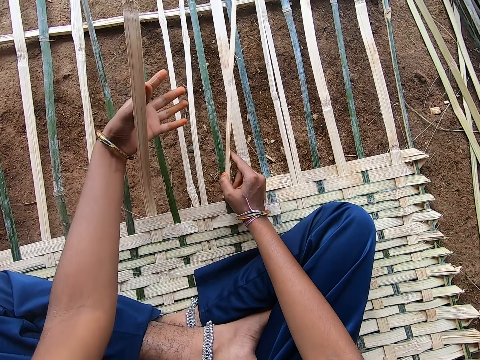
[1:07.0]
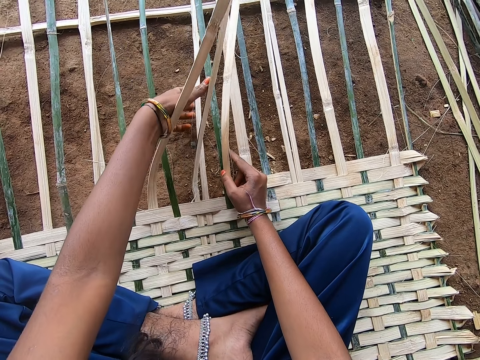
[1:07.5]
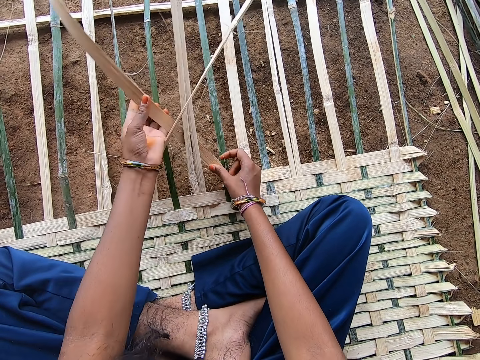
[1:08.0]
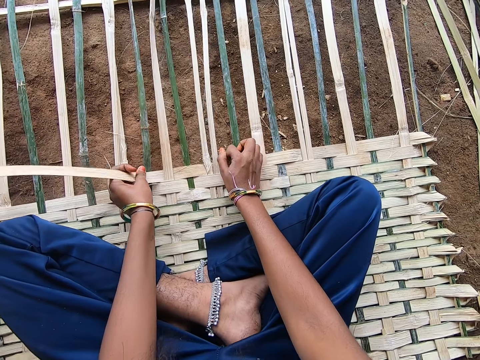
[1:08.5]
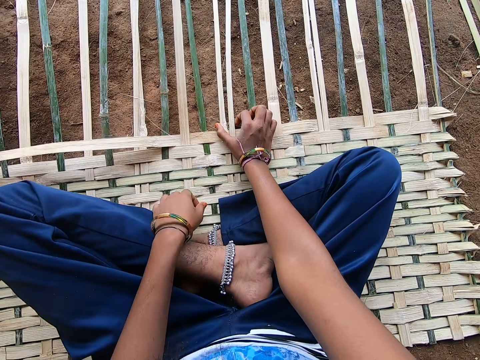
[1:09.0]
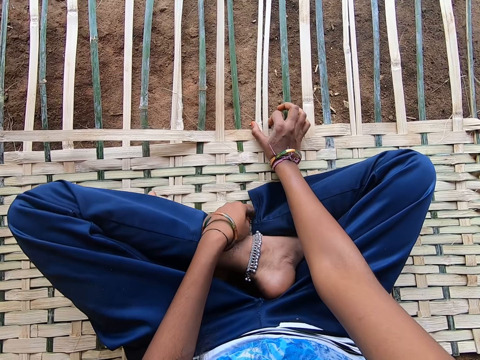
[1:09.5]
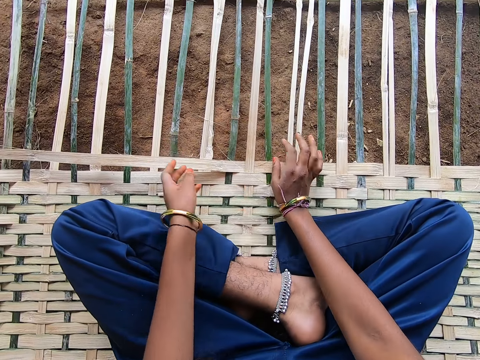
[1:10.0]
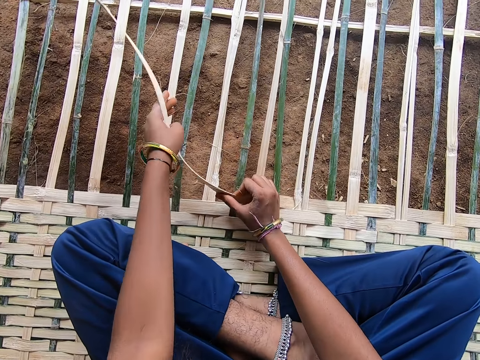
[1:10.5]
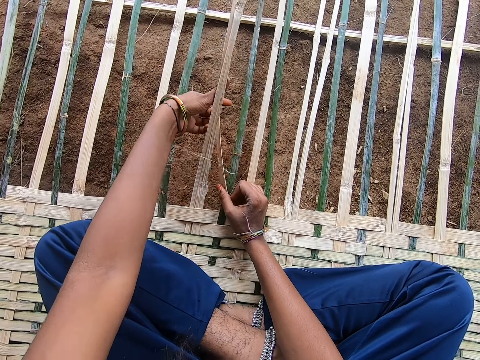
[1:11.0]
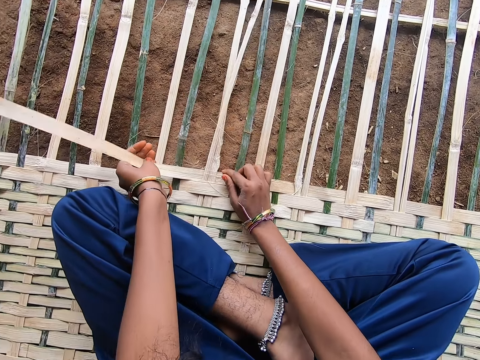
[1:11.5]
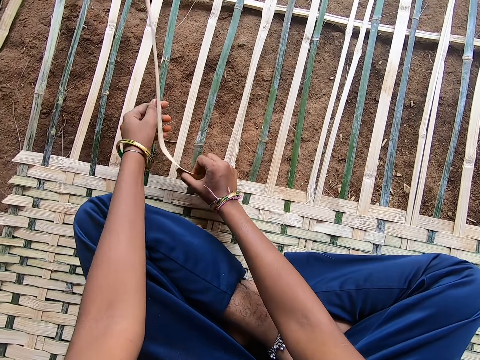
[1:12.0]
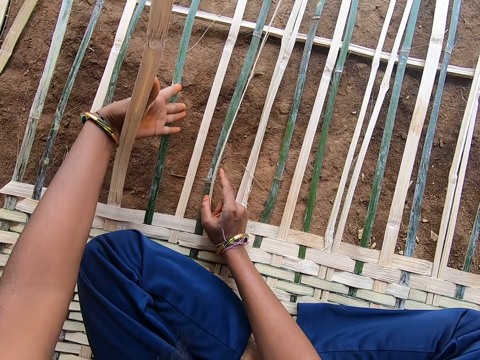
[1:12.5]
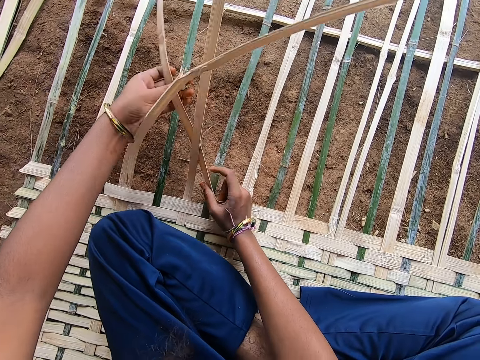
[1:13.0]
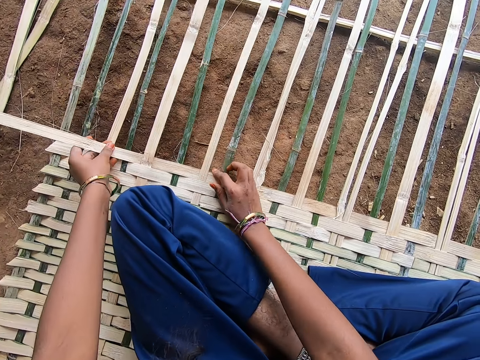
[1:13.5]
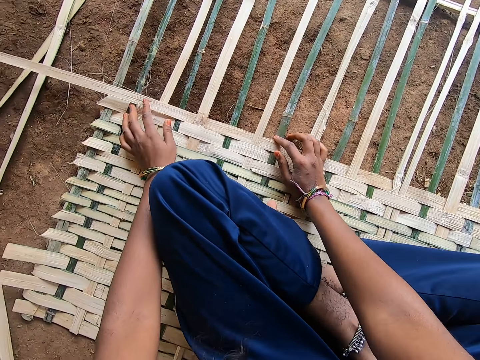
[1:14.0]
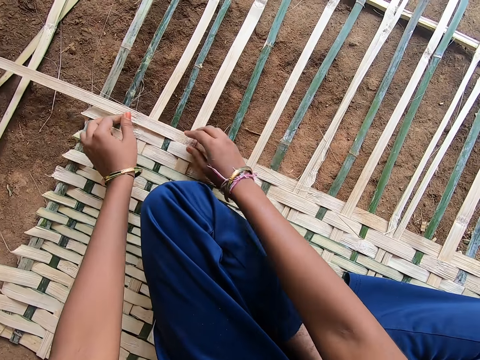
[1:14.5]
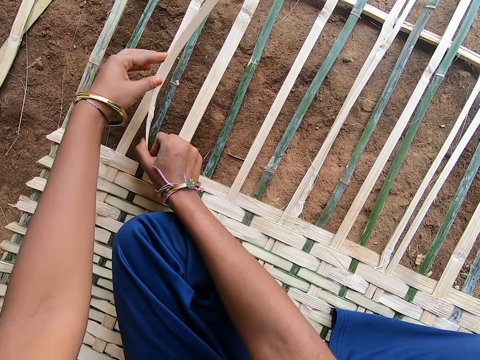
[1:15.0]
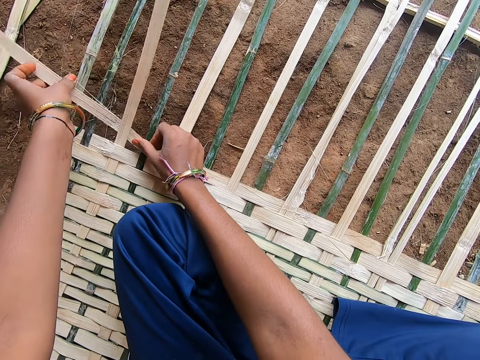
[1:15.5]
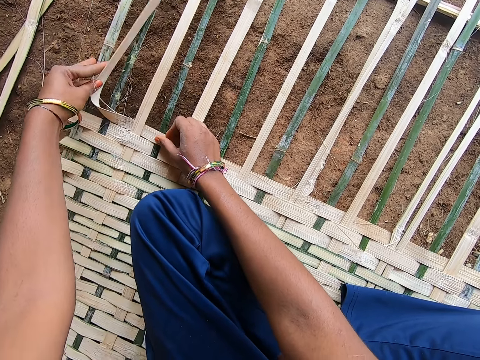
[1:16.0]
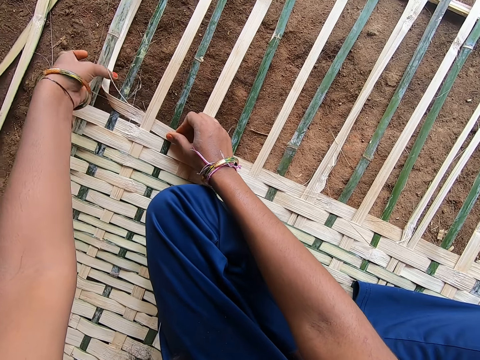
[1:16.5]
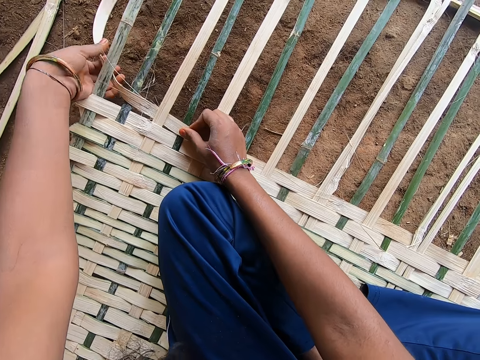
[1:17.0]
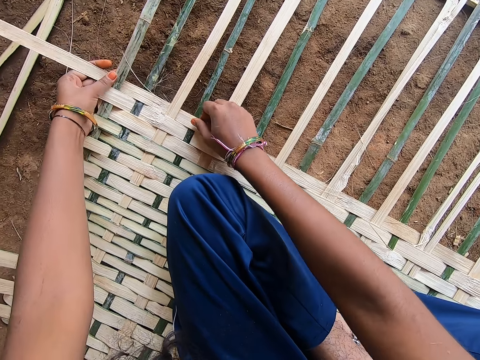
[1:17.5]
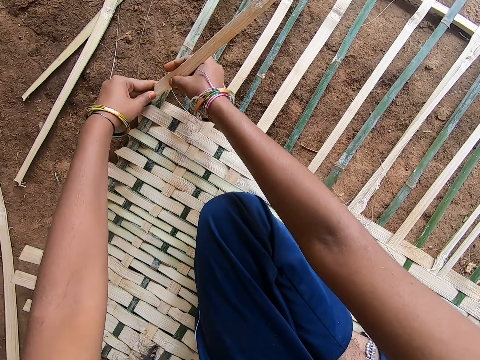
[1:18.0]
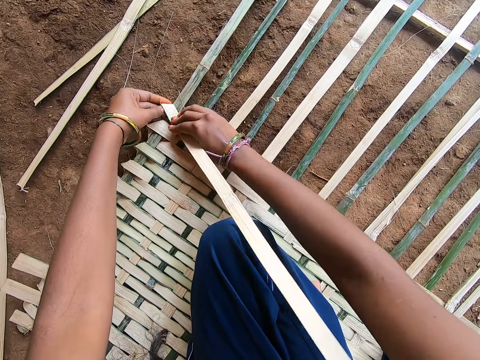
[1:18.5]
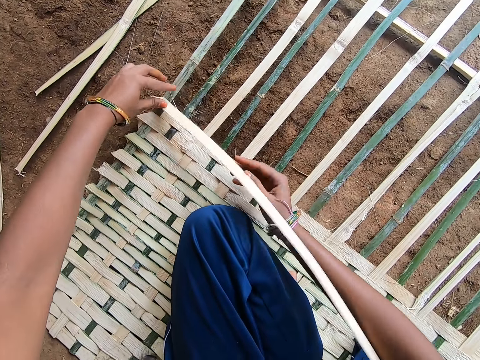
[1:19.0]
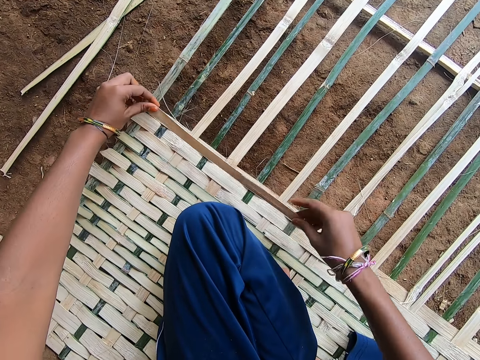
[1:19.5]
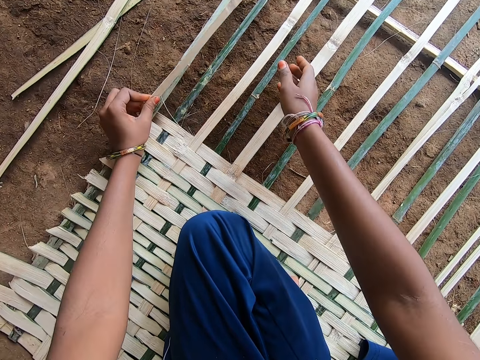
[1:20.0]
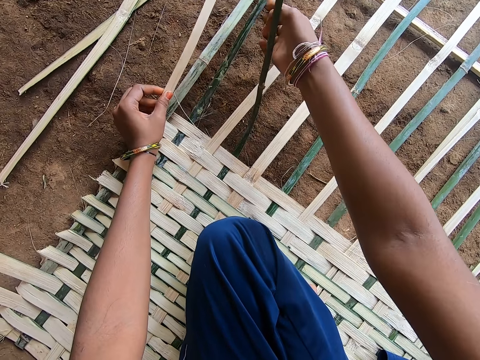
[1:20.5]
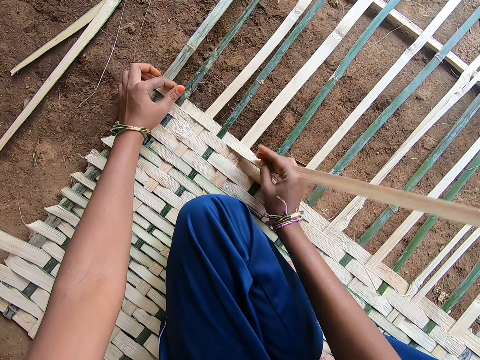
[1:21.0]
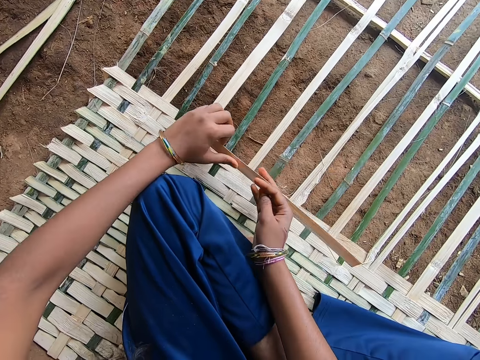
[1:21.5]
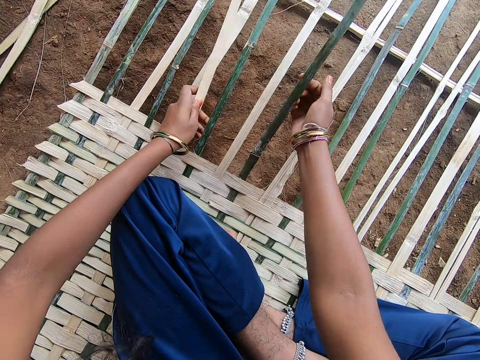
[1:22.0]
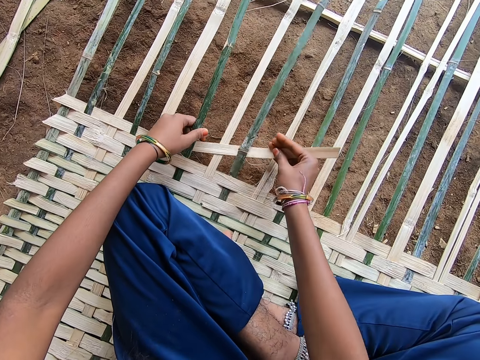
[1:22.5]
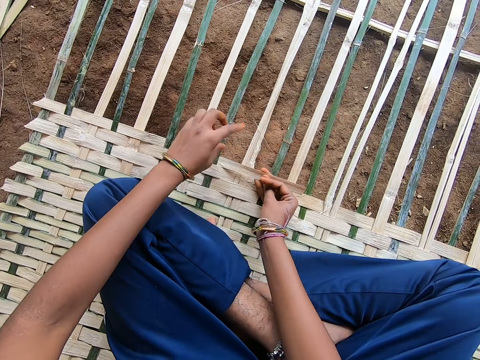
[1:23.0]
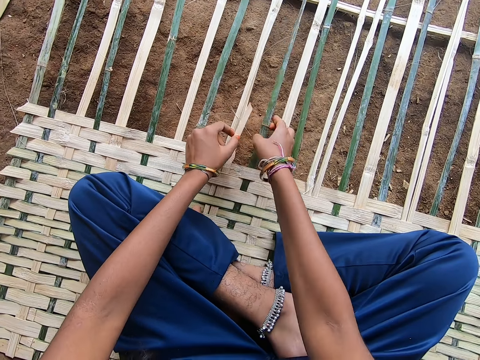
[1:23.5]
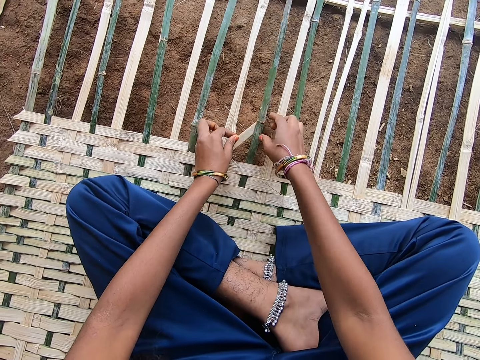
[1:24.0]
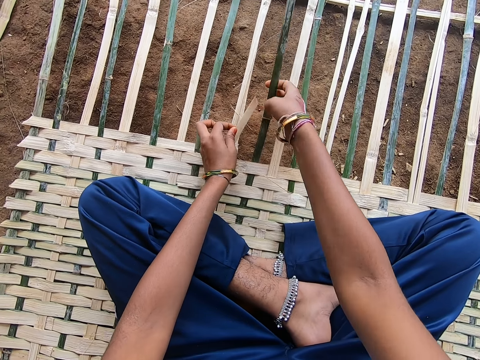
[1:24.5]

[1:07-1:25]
The camera wearer lets go of the reed. They grab an end of the reed and weave the reed through the mat. They fold the reed at the edge of the mat. A lady speaks to the camera wearer. The camera wearer weaves the reed through the mat.

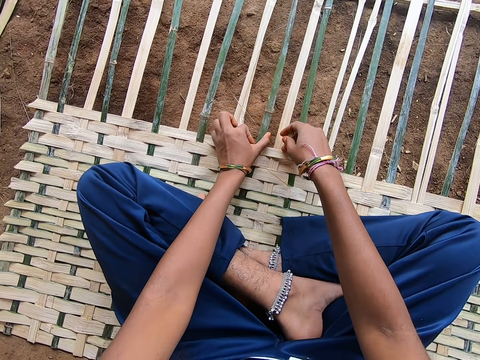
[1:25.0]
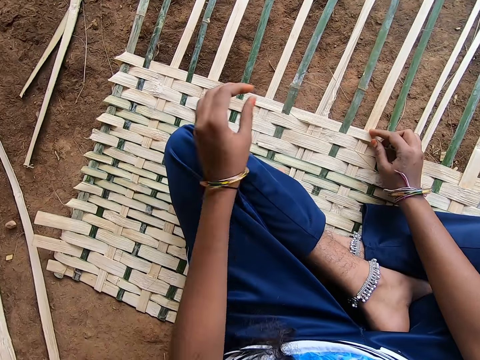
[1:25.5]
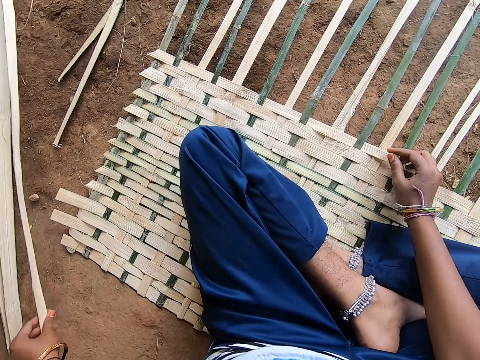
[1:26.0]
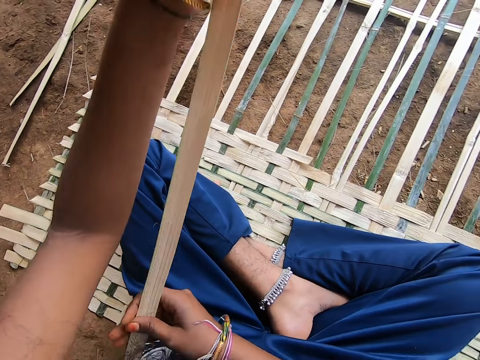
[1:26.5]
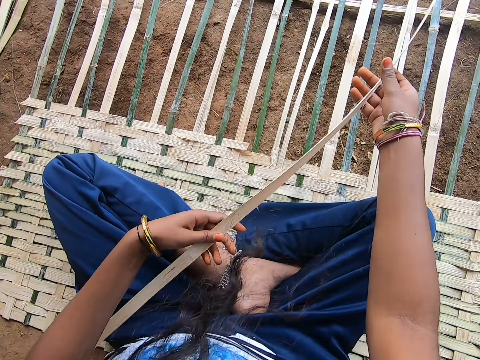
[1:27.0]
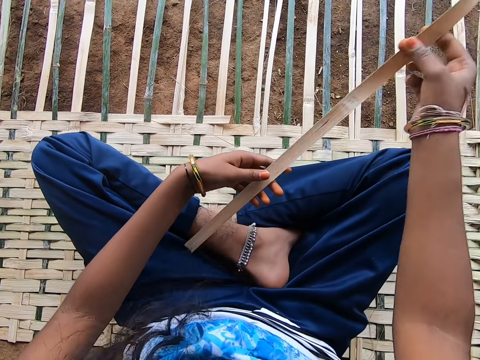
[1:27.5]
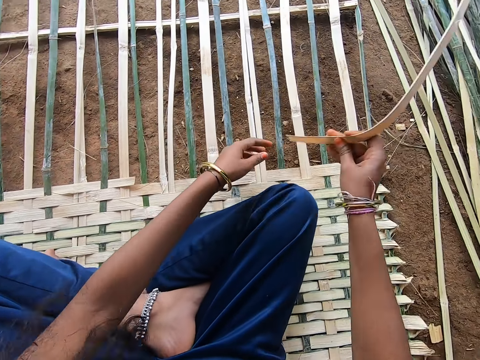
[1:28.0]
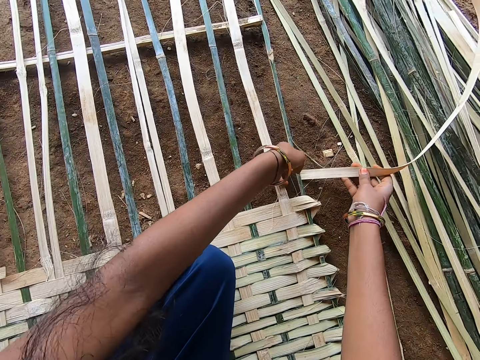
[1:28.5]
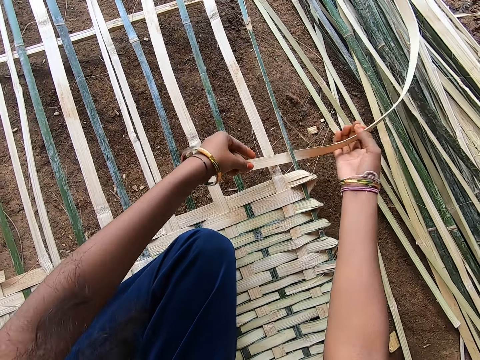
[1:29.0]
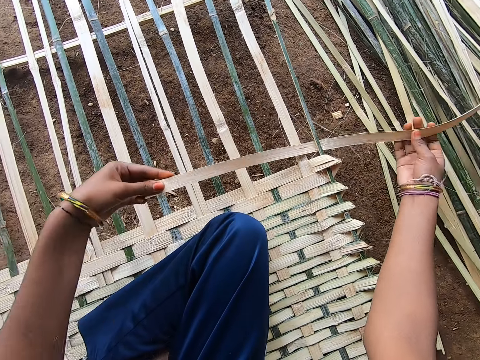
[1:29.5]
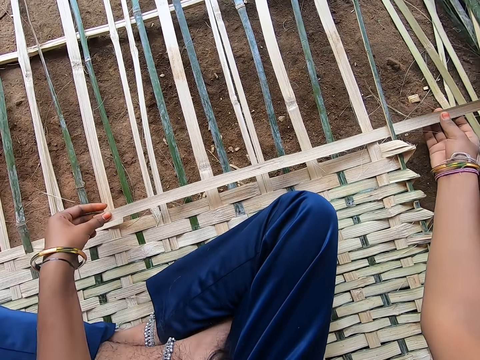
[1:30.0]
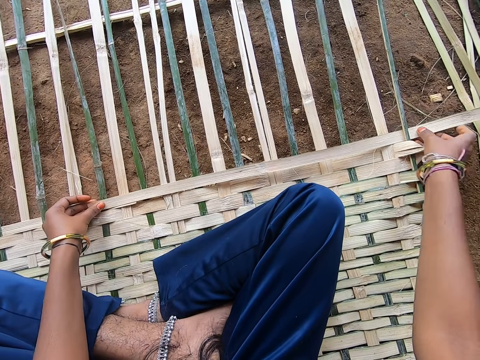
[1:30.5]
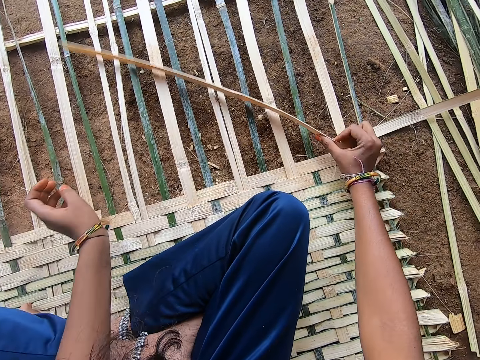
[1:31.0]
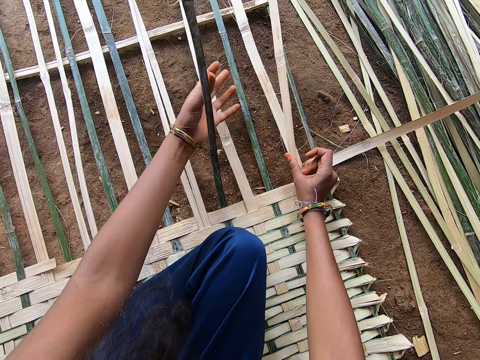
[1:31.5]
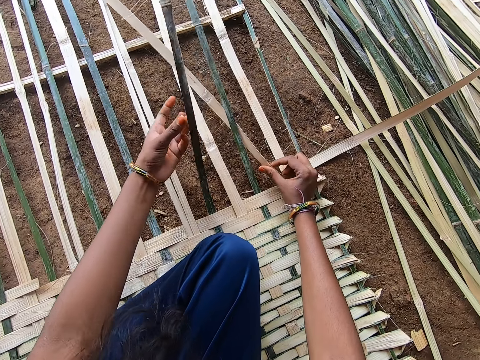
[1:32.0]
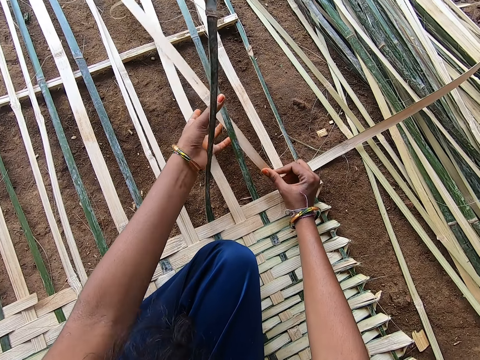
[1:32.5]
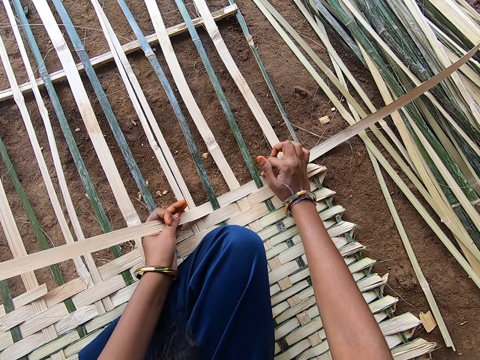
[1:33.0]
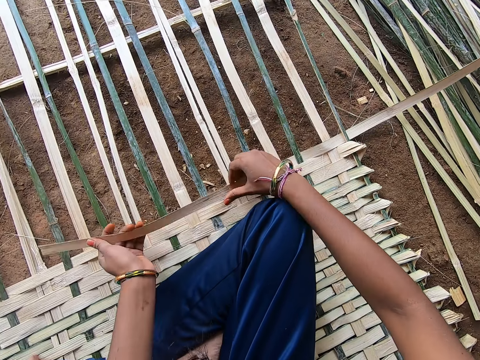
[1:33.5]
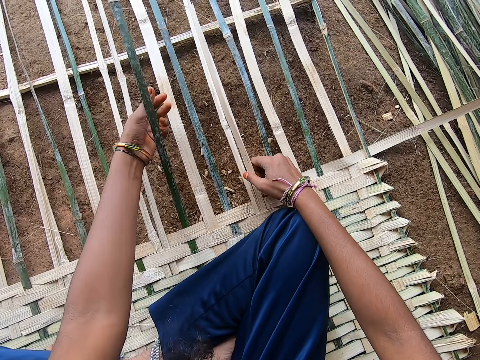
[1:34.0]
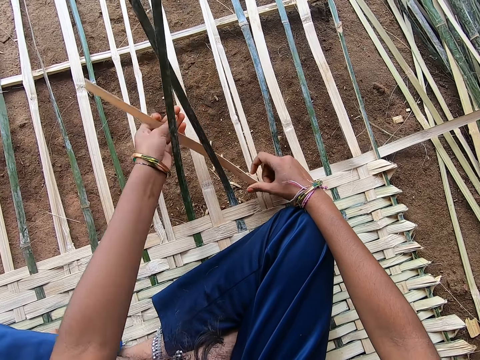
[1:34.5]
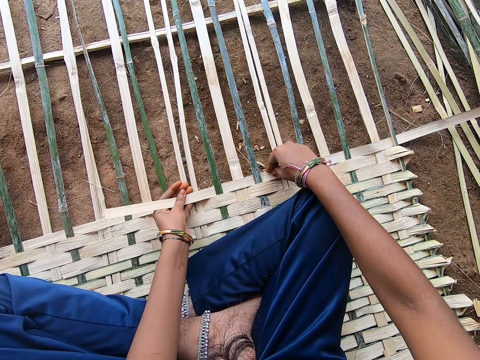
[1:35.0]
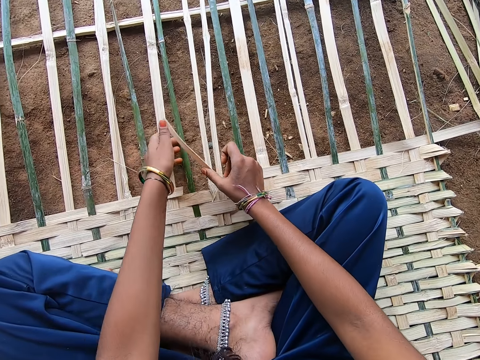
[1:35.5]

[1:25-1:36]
The camera wearer picks a reed or bamboo stick from the ground. They hold the reed with both hands. They pass the reed through the strings of reeds on the mat. They fix the bamboo sticks together. They weave the reed through the mat.
